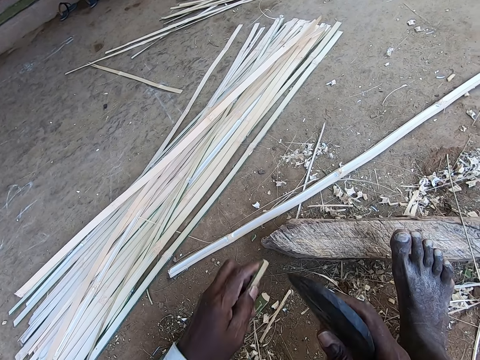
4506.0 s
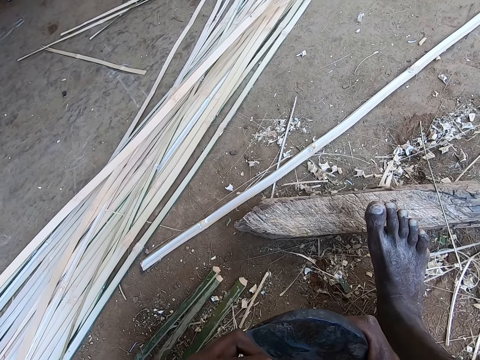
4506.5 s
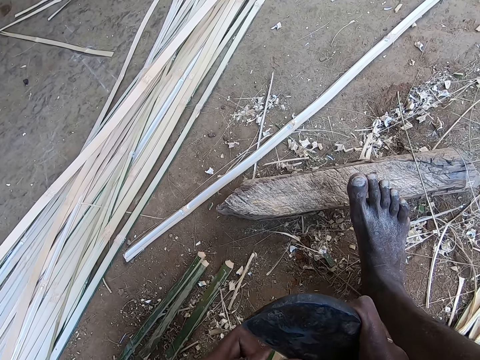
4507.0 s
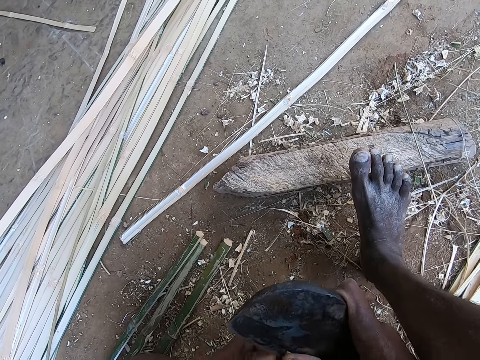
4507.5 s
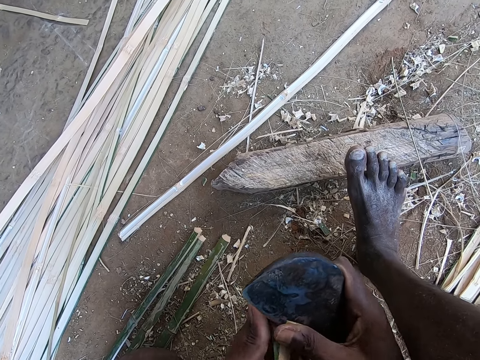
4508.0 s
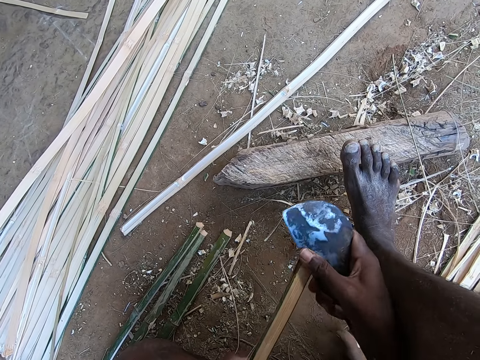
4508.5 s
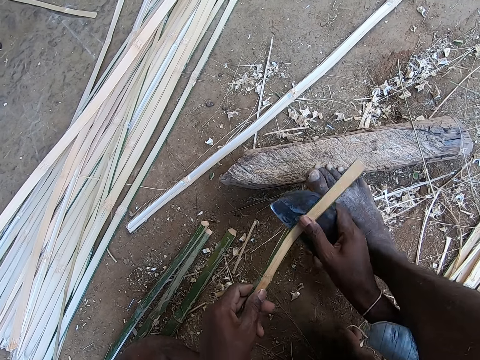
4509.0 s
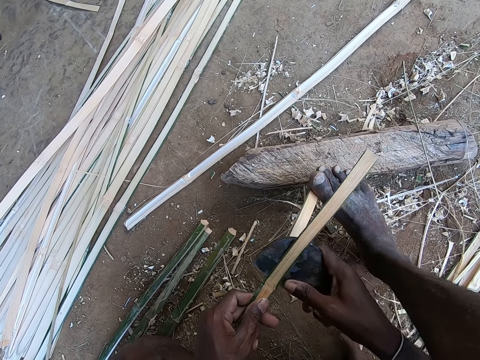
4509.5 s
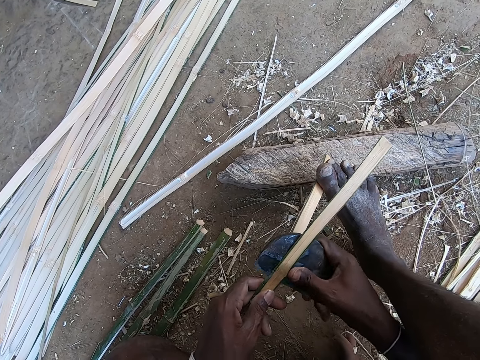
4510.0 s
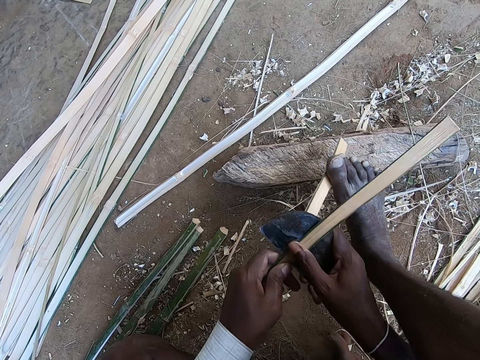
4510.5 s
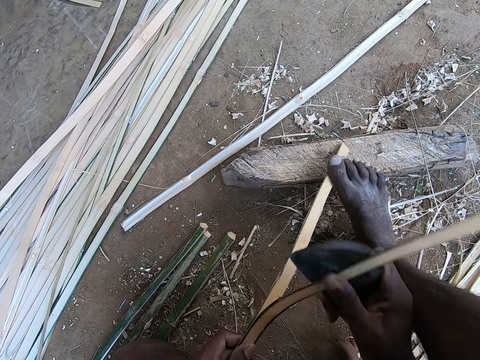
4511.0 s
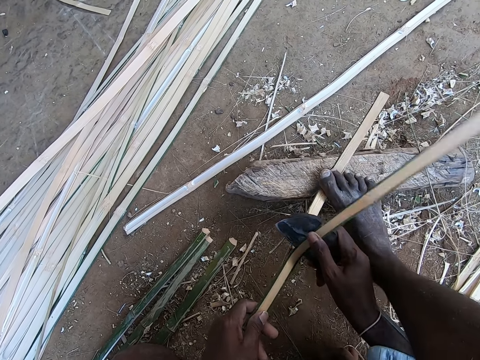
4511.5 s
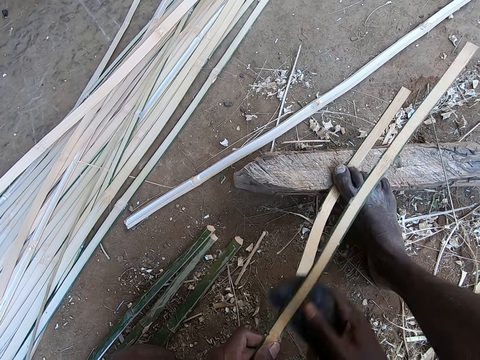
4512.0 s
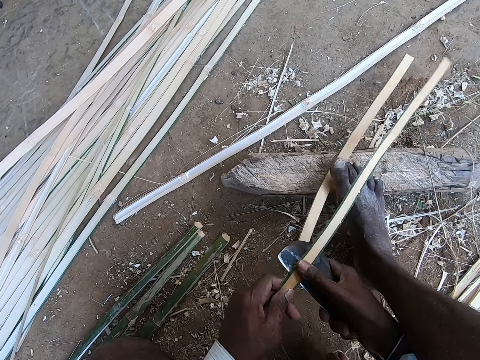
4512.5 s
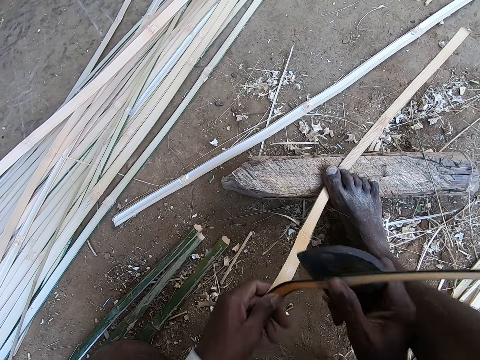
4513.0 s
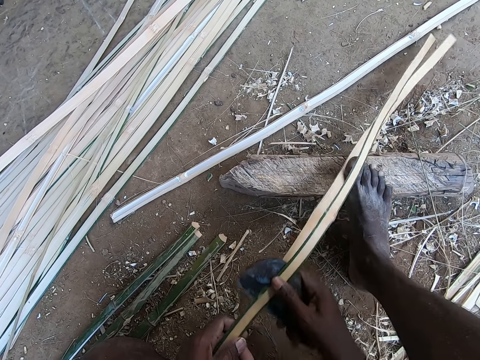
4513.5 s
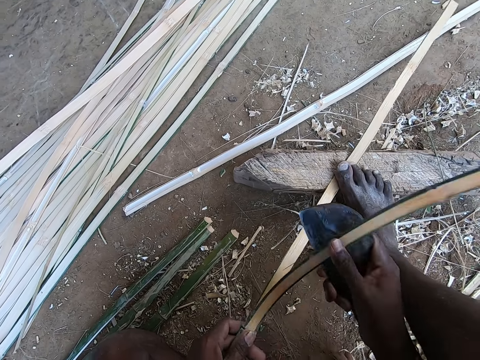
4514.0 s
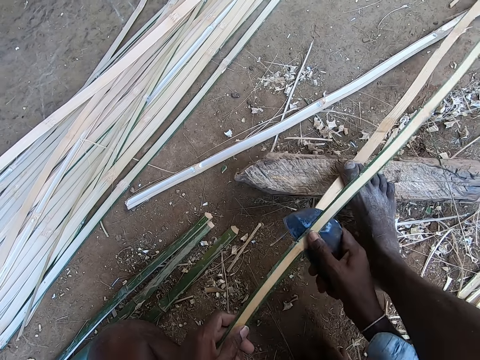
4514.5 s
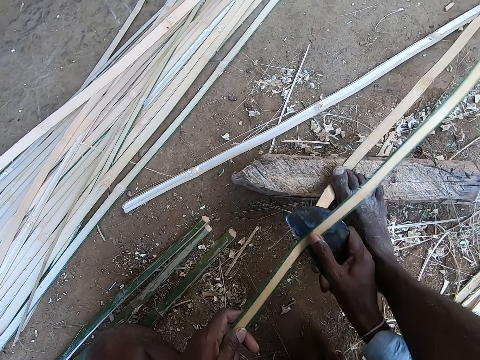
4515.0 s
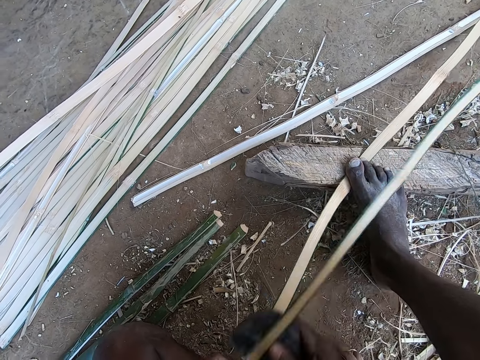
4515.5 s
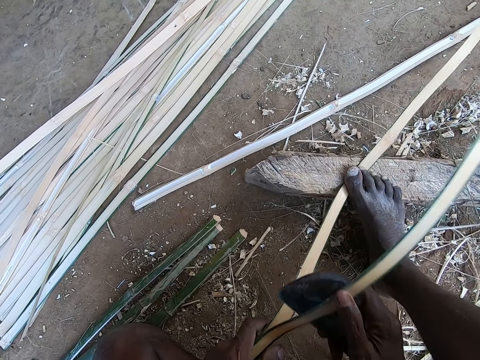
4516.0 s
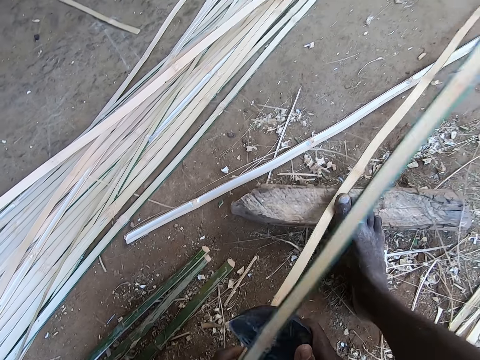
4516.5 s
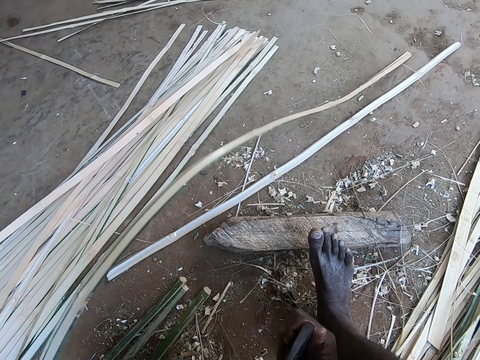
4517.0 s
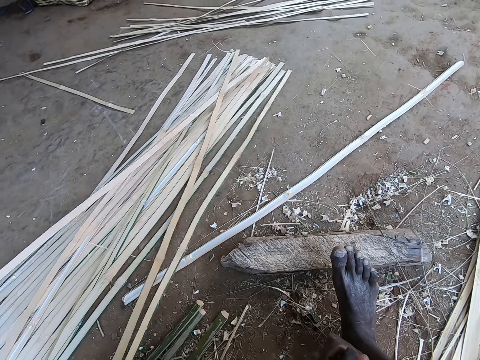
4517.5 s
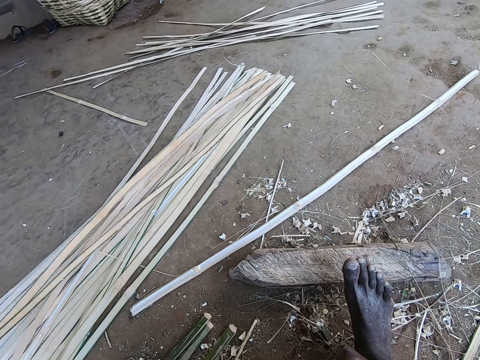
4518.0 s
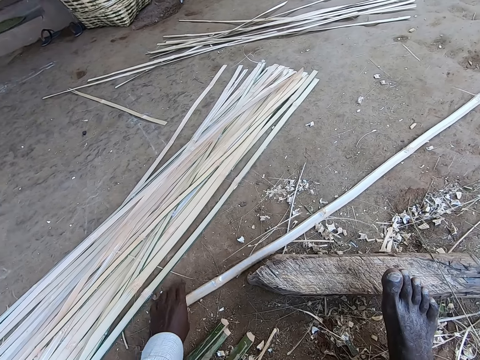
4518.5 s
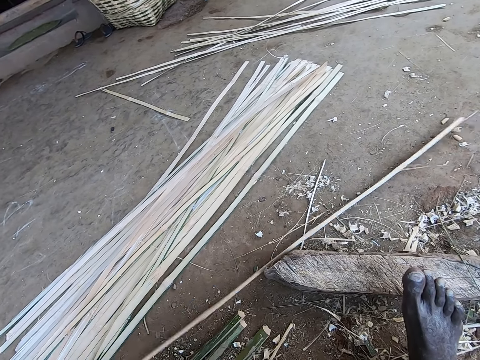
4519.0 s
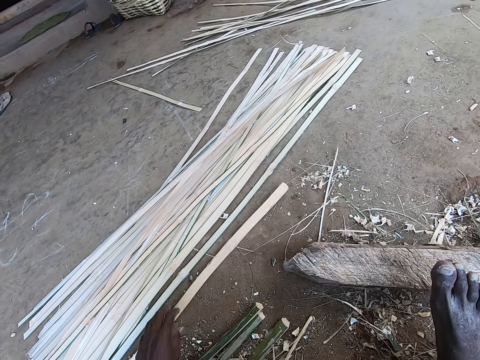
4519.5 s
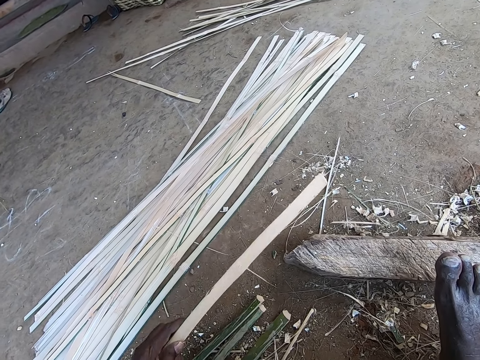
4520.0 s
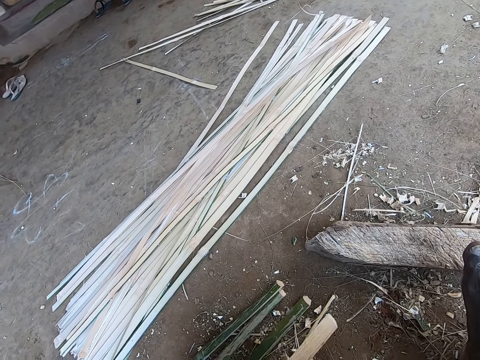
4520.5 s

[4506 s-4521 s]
The camera wearer slices the bamboo strip in his left hand with the knife in his right hand. He penetrates the blade into the bamboo stick. He breaks the bamboo with the blade. He breaks the bamboo with the blade repeatedly. He drops bamboo strips on the ground with his left hand. He picks the bamboo strip from the ground with his left hand.

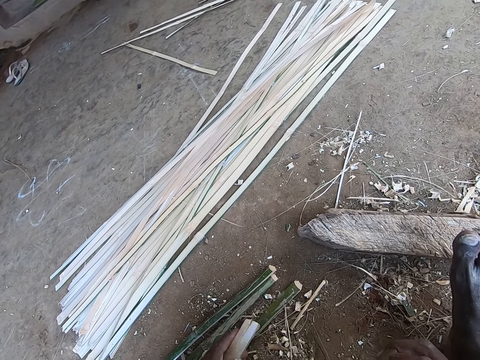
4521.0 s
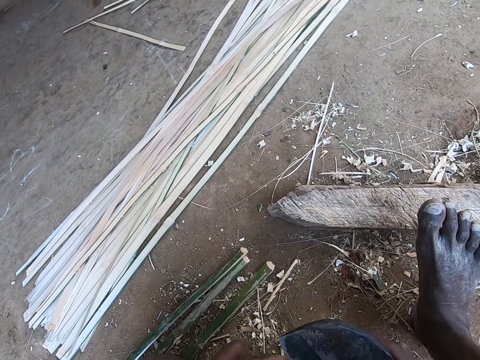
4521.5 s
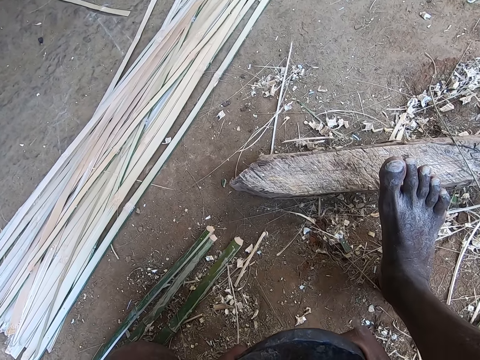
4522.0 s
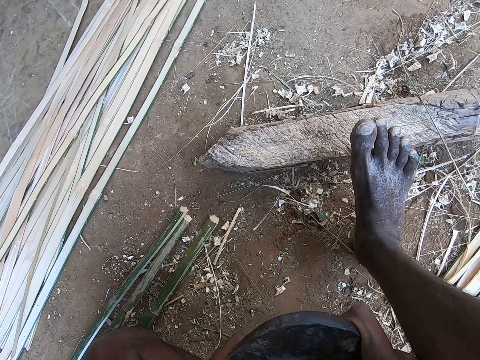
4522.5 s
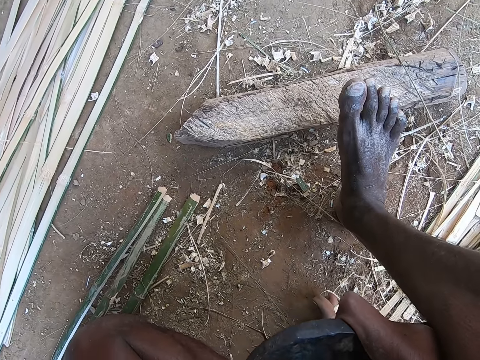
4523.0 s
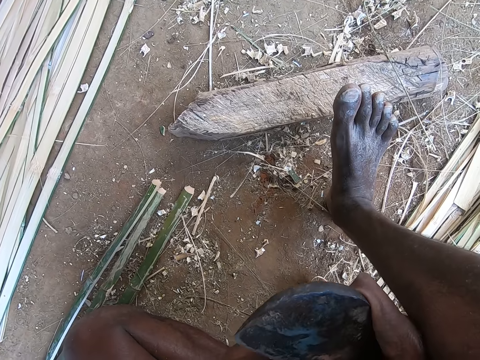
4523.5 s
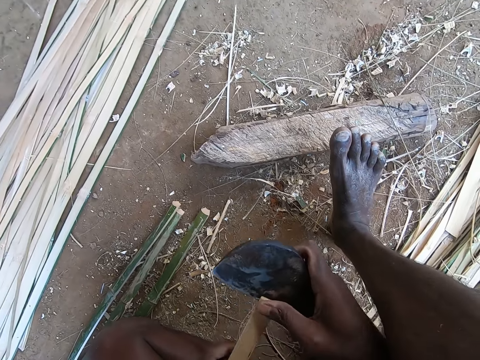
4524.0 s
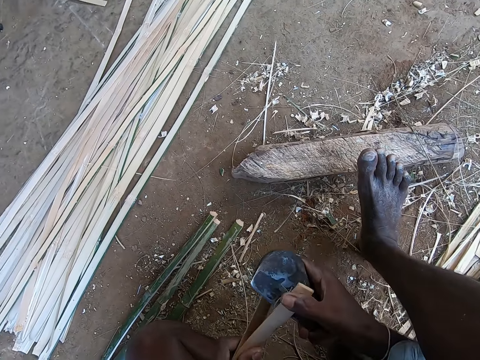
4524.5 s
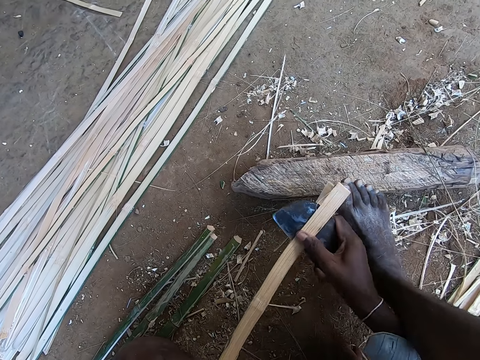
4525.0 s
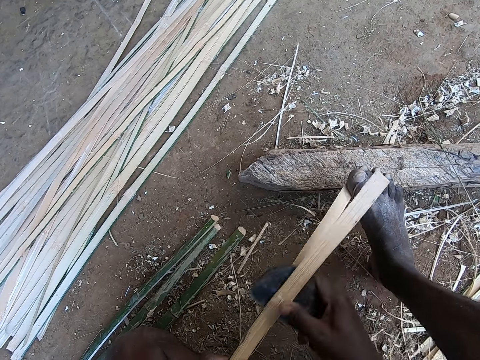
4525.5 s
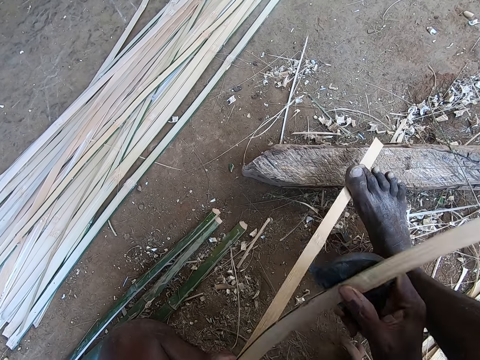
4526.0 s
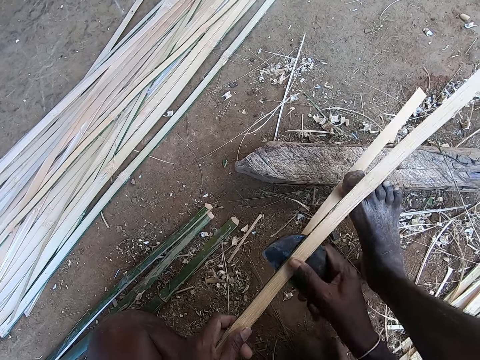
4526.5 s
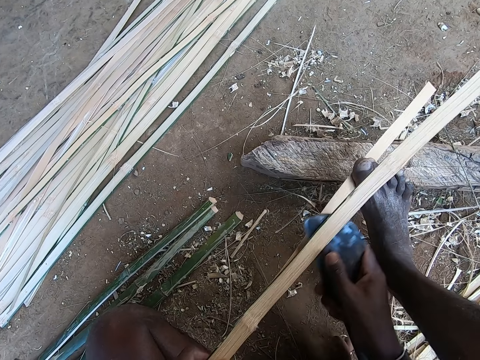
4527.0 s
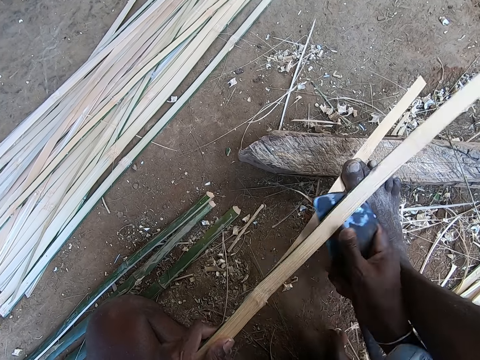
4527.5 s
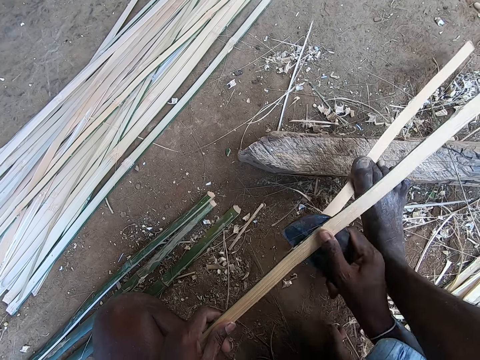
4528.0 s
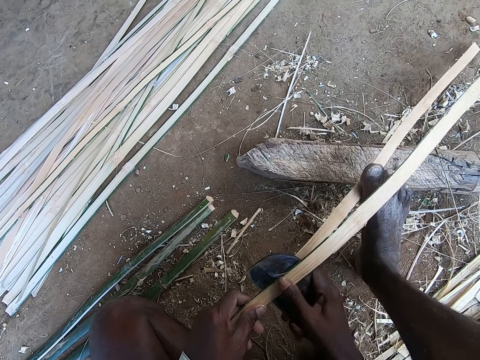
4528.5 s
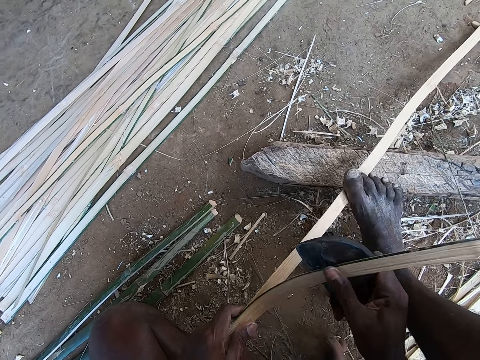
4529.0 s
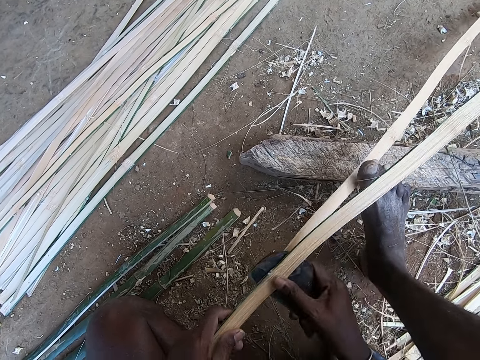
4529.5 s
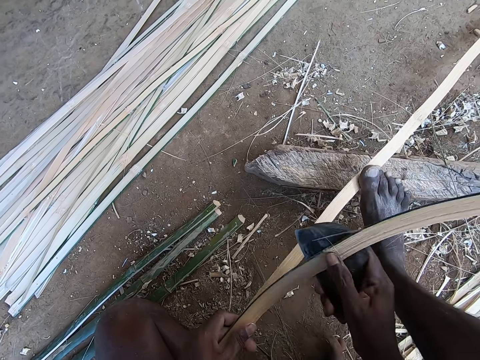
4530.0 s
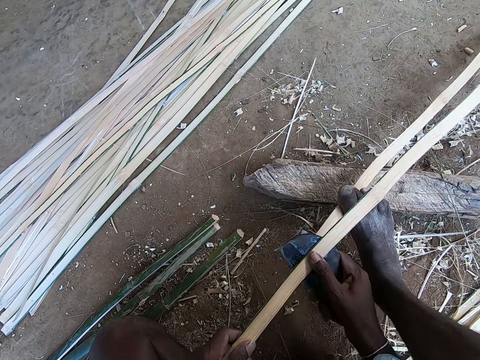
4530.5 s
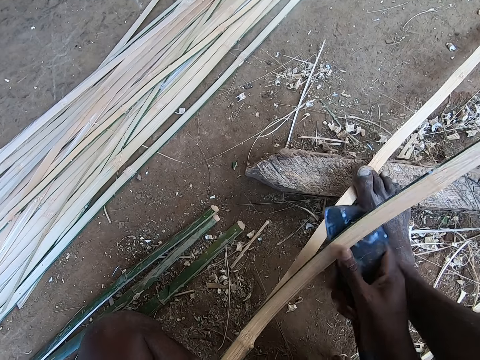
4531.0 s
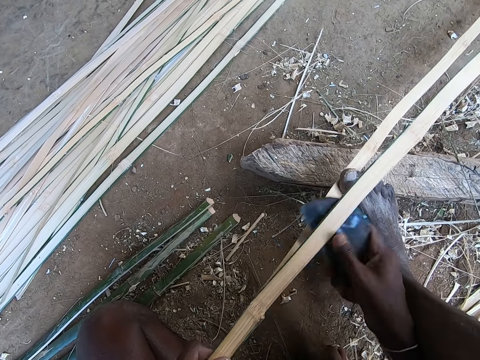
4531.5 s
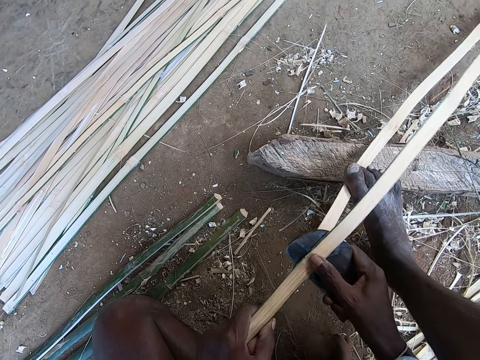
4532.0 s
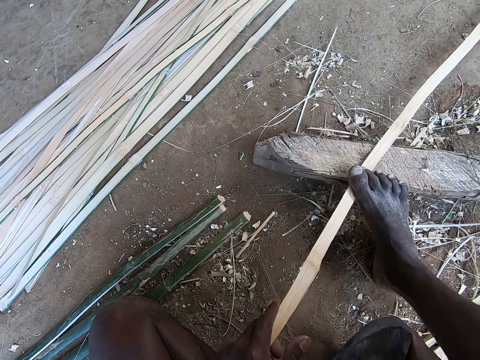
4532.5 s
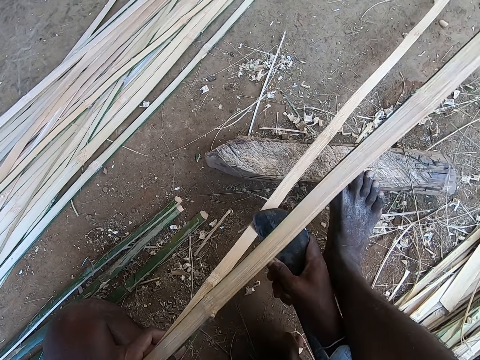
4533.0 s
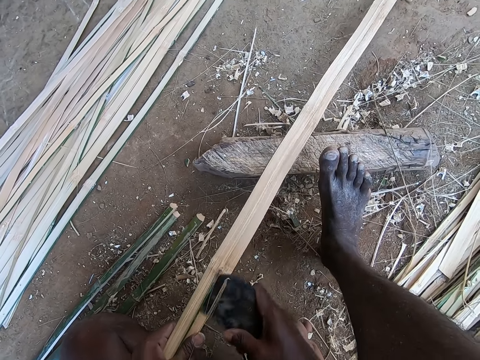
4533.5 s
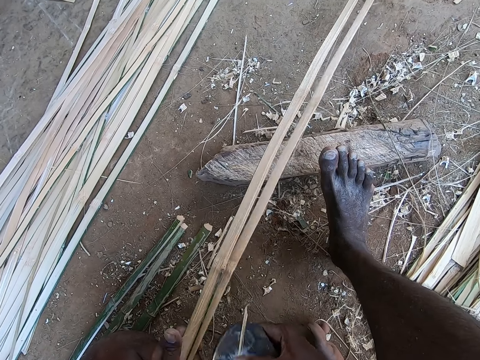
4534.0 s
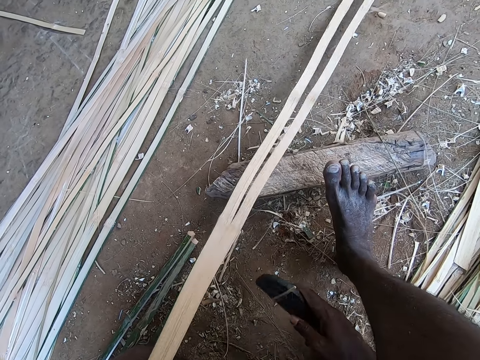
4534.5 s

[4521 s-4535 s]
The camera wearer slices the bamboo strip in his left hand with the knife in his right hand. He breaks the bamboo with the blade. He breaks the bamboo with the blade repeatedly.
